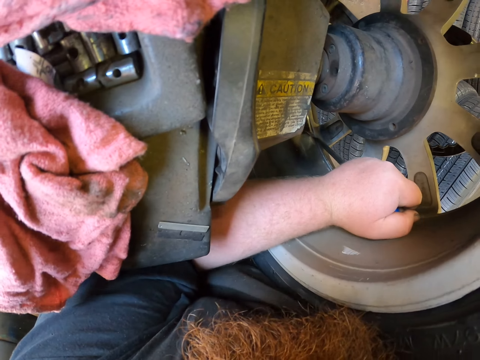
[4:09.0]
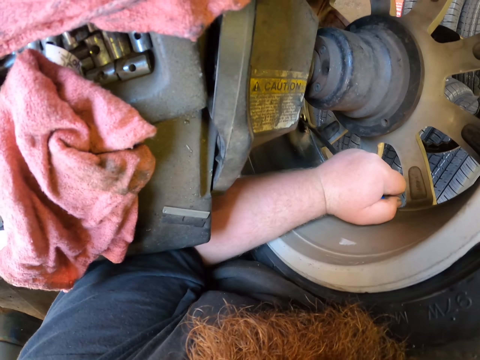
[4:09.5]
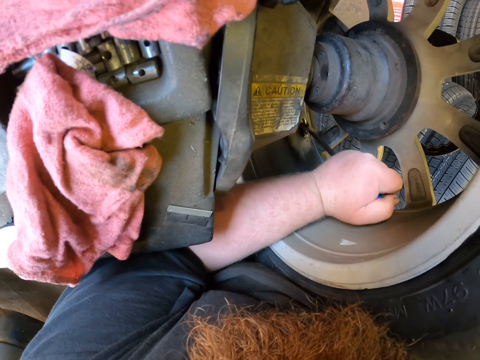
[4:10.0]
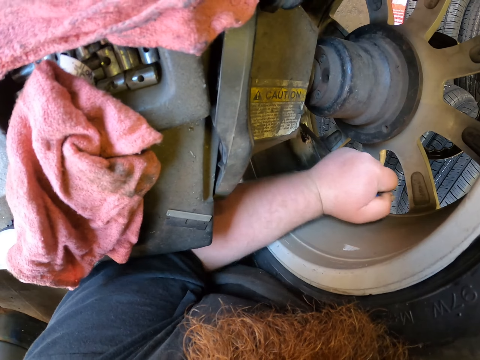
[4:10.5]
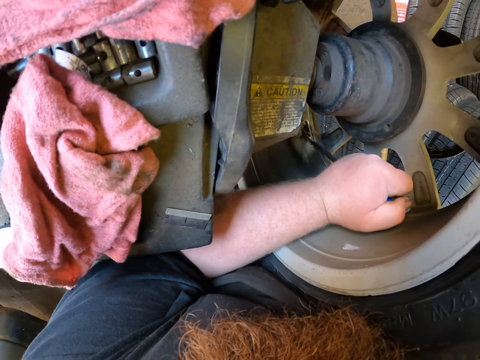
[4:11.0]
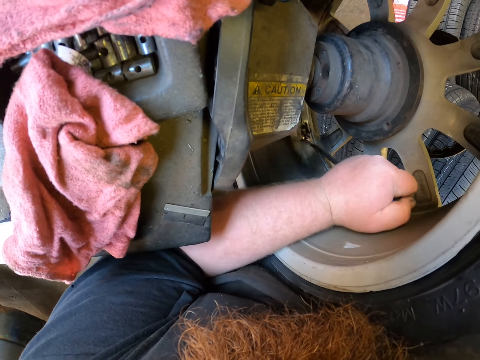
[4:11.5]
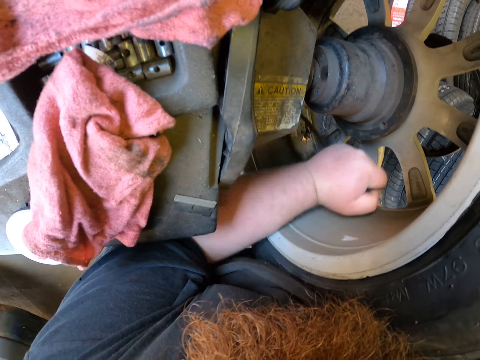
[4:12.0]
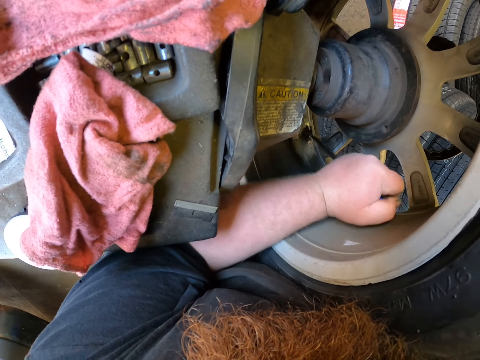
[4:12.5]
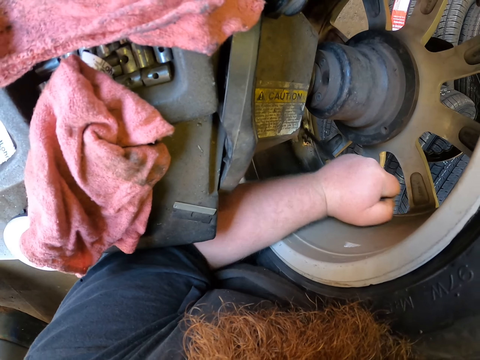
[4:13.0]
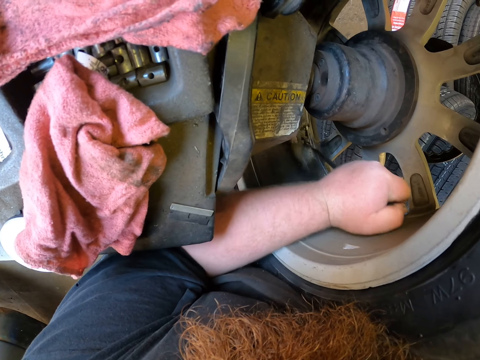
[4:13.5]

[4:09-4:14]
The camera wearer scrubs a rim.

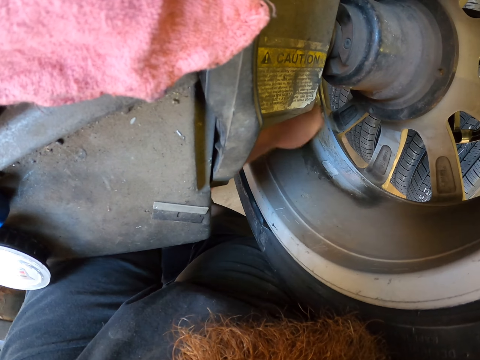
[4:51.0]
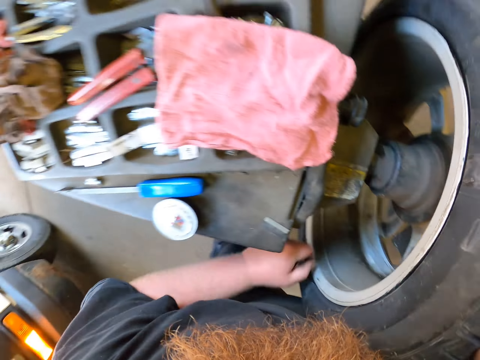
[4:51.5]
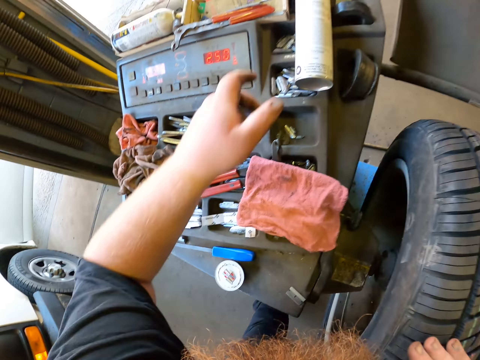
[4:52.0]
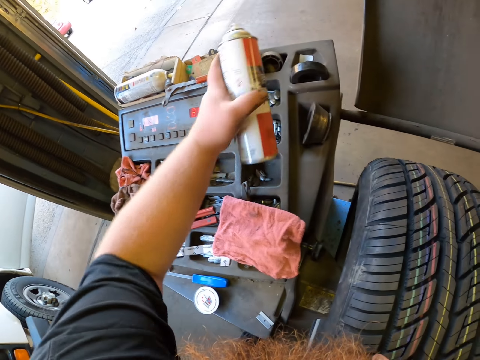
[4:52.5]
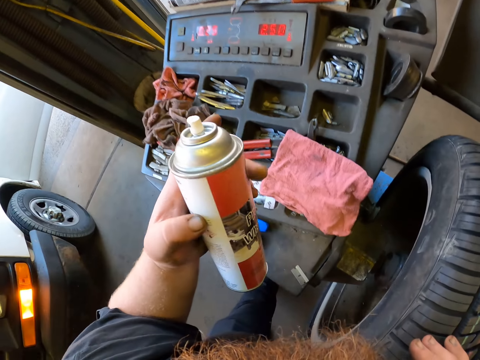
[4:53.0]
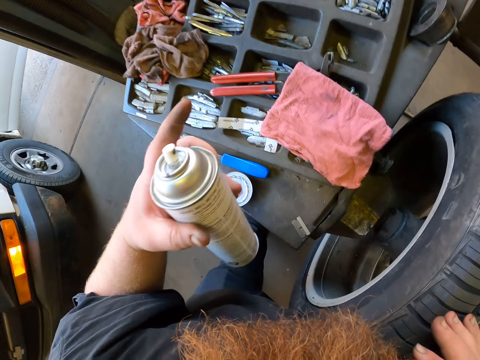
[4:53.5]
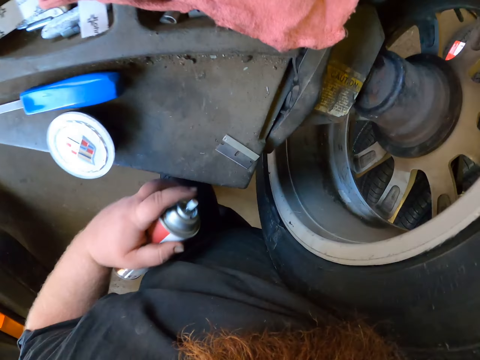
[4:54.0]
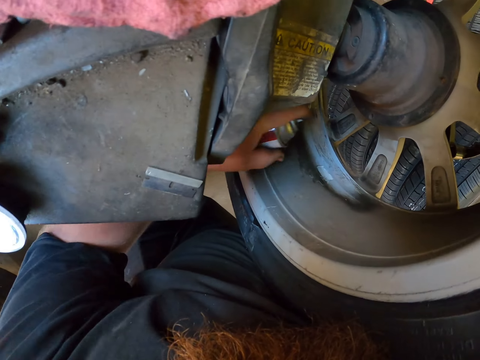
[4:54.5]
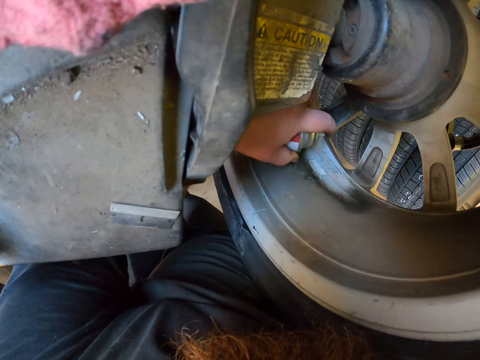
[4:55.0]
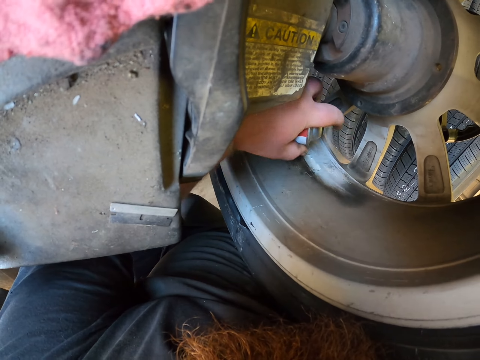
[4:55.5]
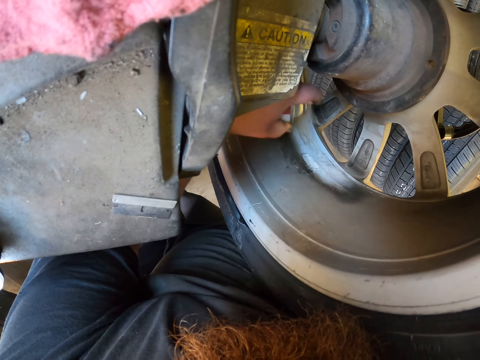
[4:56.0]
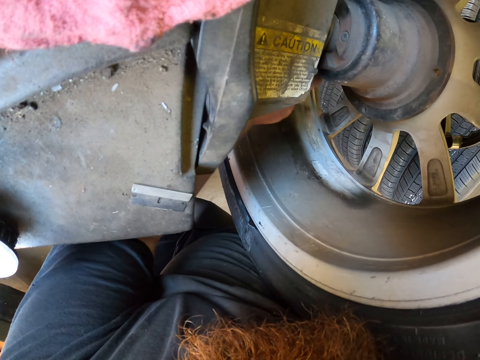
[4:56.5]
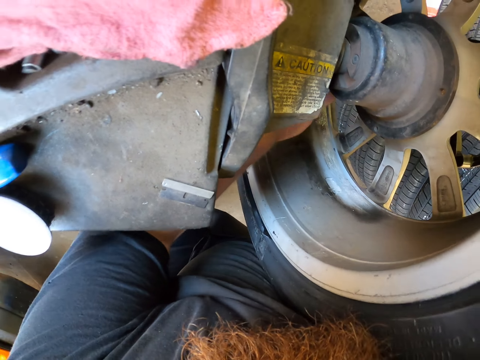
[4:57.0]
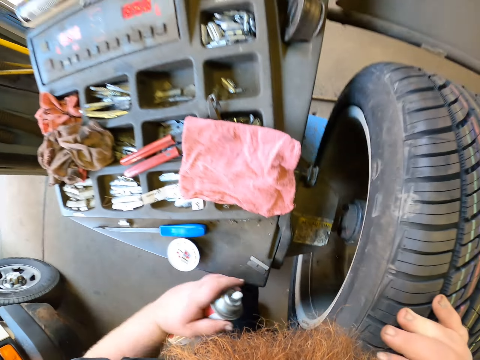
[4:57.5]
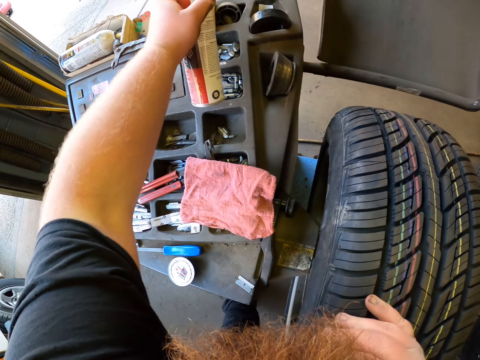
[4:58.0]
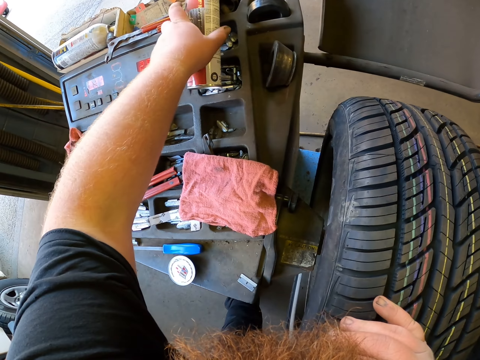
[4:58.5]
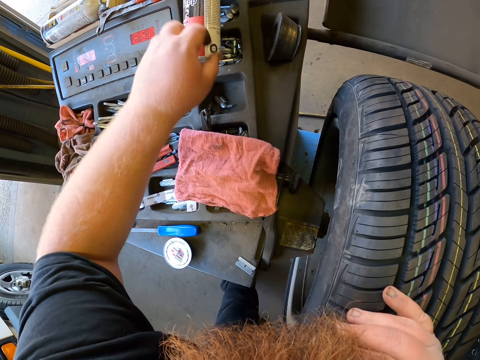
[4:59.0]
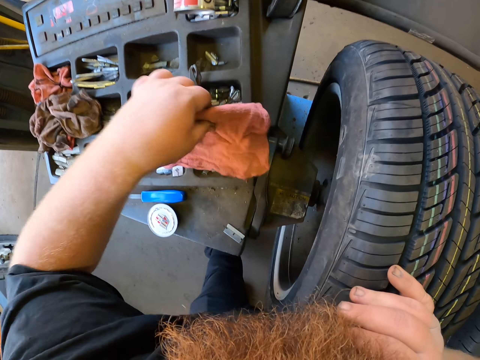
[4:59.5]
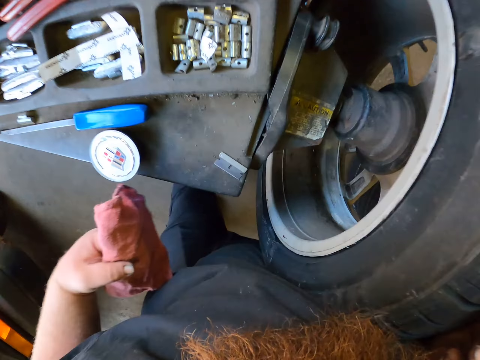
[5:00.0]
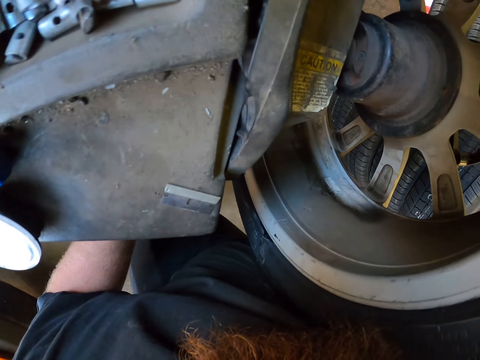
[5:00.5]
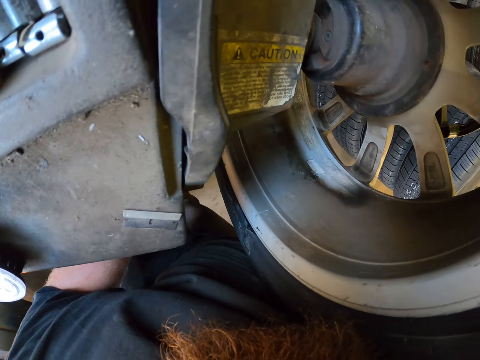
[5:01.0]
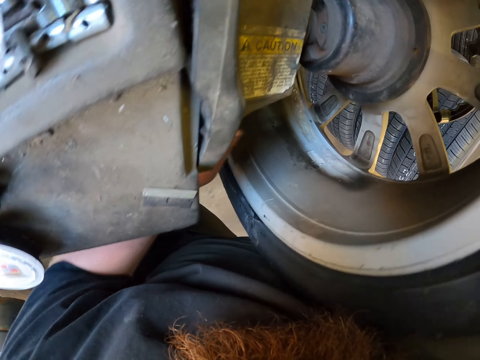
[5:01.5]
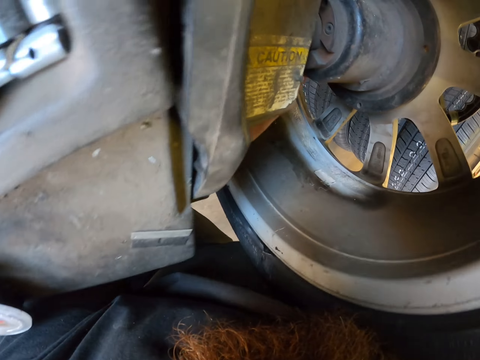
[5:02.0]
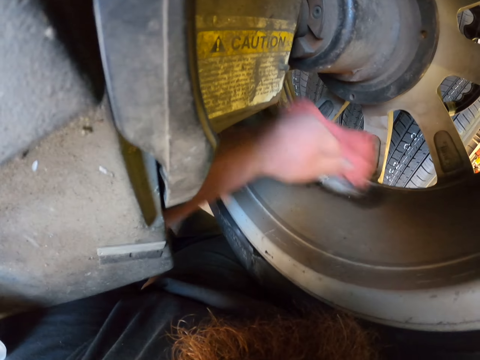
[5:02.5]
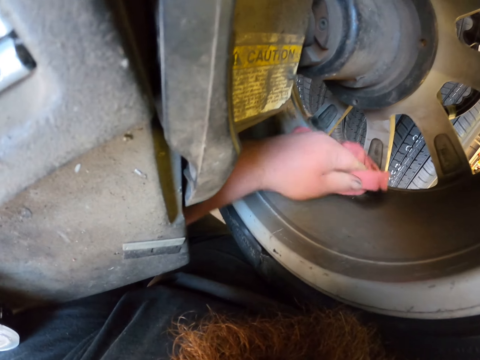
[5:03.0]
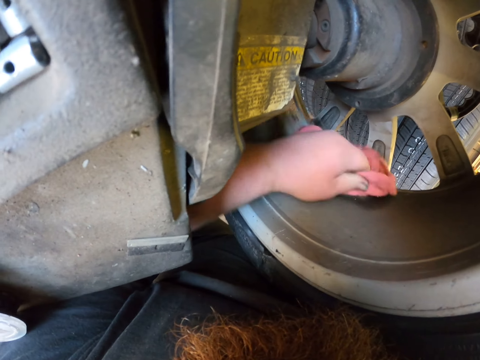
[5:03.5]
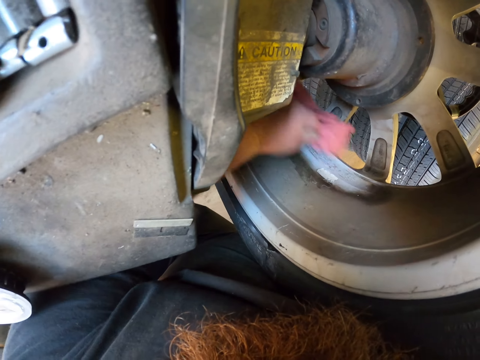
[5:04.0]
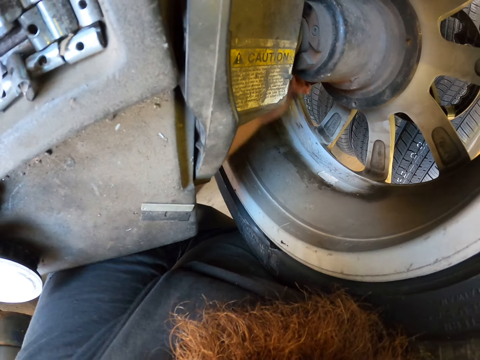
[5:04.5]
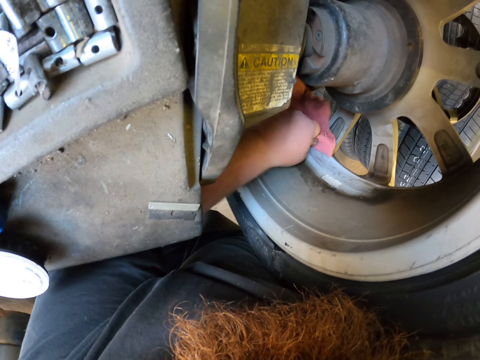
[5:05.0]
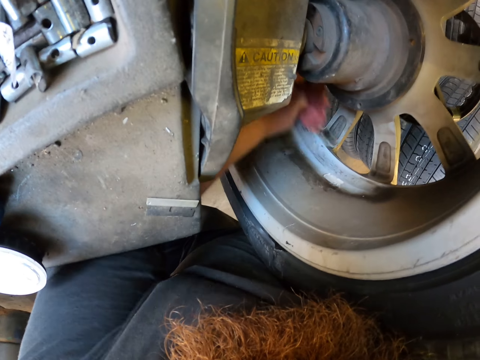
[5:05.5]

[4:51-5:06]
The camera wearer picks up a spray can. They spray the rim with the spray. They put down the spray can. They pick up a cloth. They rub the rim with the cloth.

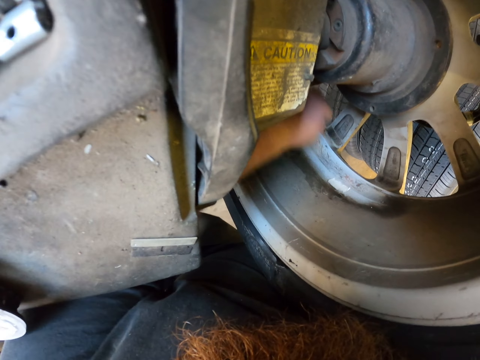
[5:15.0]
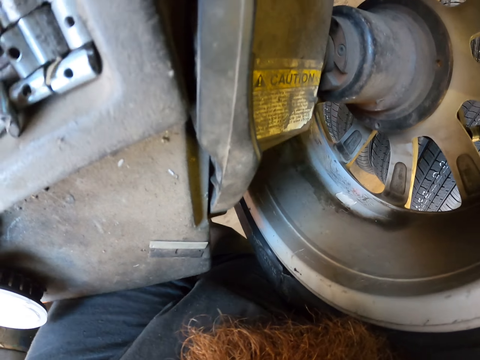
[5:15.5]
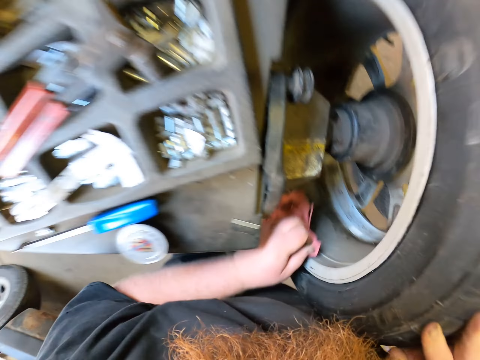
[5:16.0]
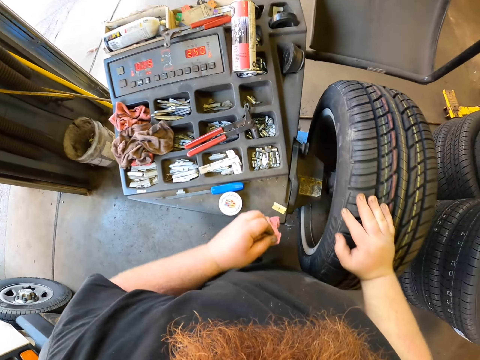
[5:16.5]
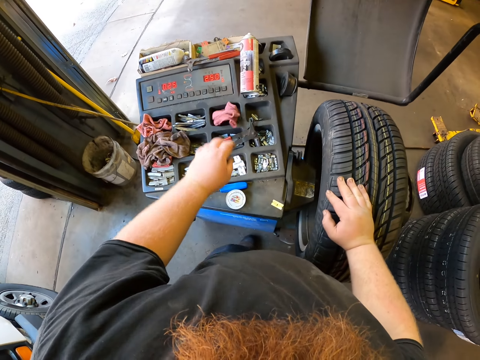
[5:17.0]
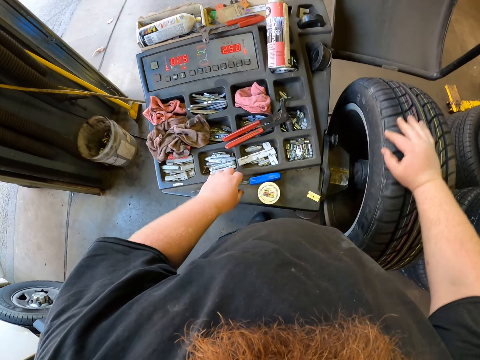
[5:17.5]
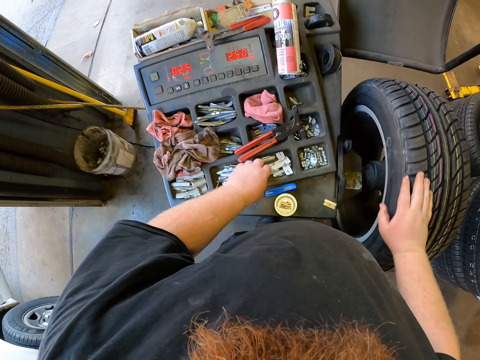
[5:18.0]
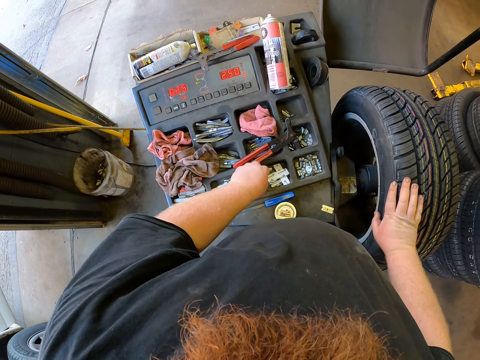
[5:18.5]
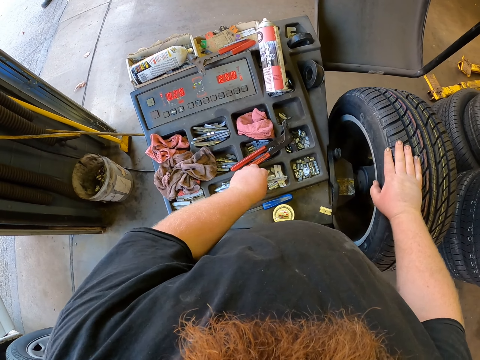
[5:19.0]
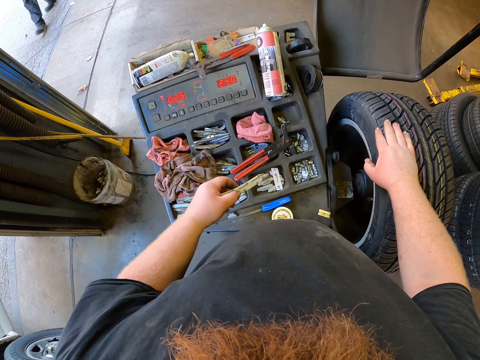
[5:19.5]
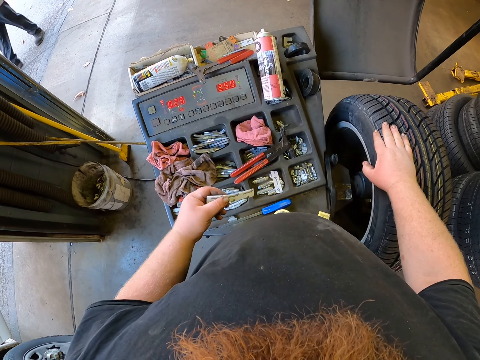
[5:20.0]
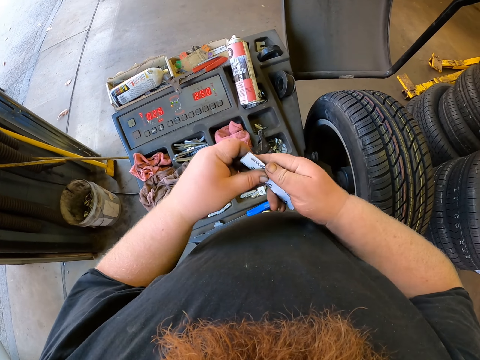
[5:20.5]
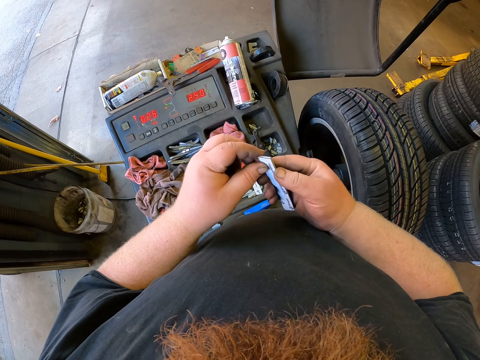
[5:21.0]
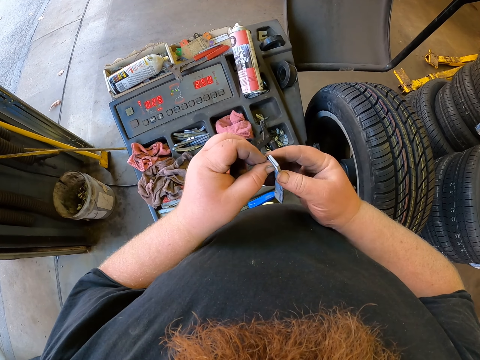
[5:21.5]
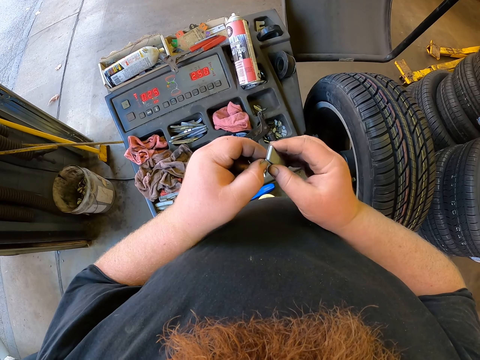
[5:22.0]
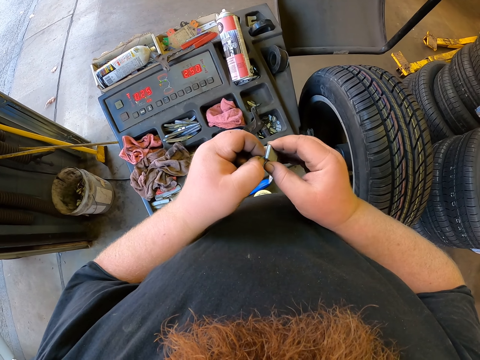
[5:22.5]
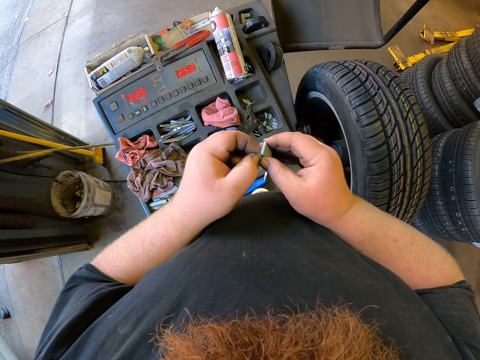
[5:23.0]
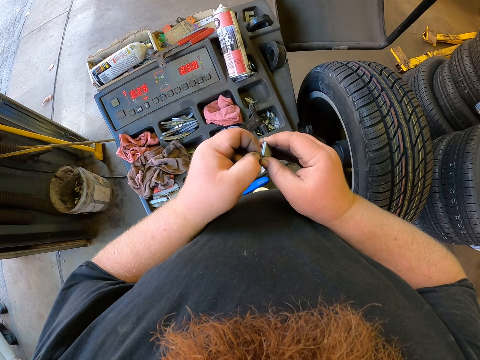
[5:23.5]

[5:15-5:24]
The camera wearer puts down the cloth. He spins the wheel with his hand. He picks up an object. He removes the wrapper from the object.
